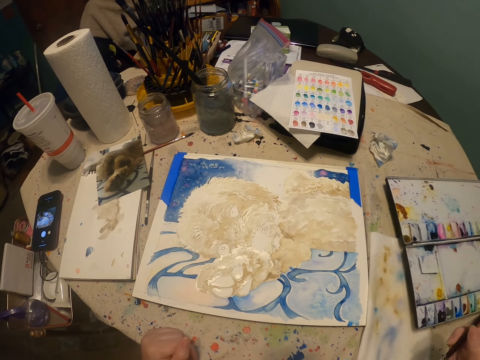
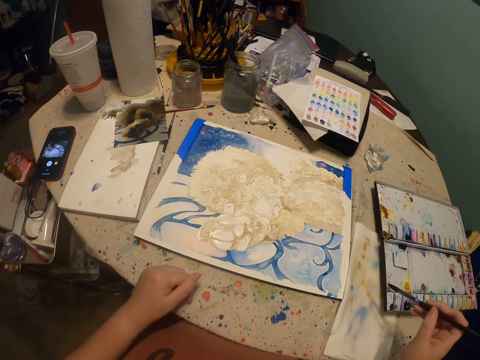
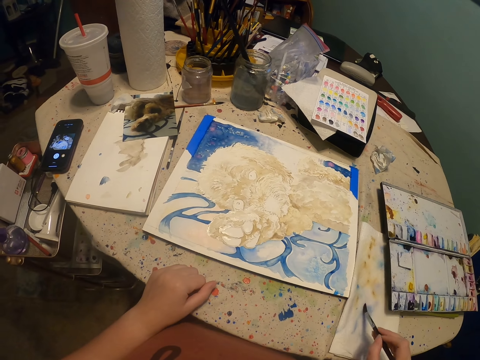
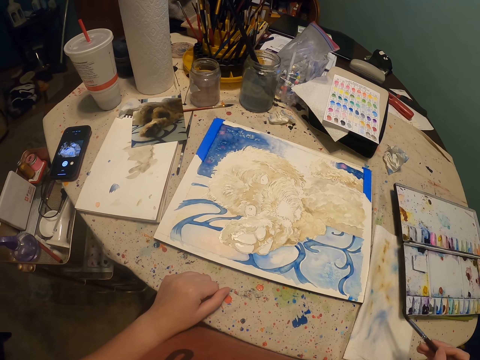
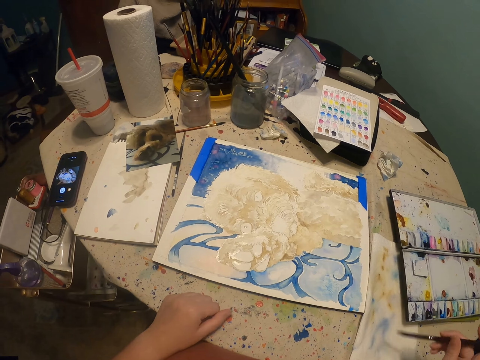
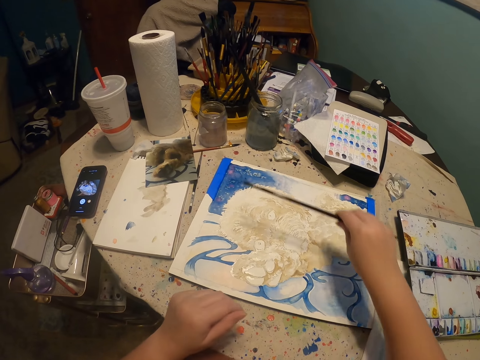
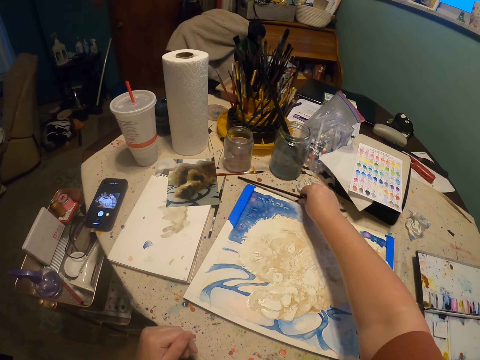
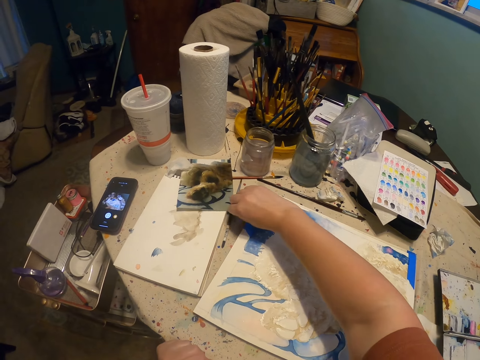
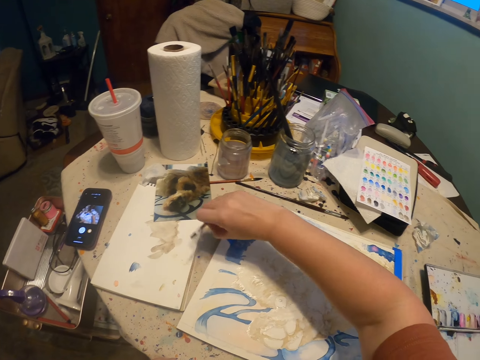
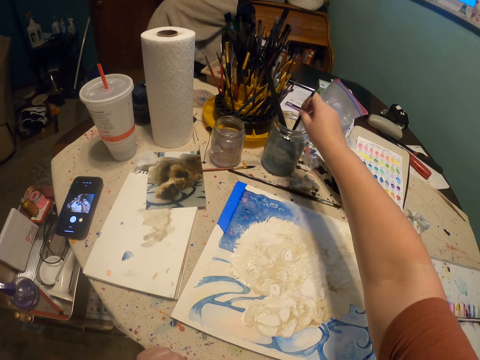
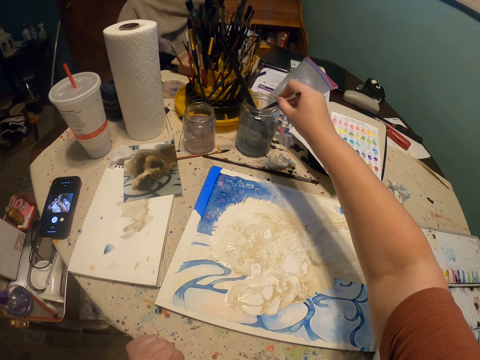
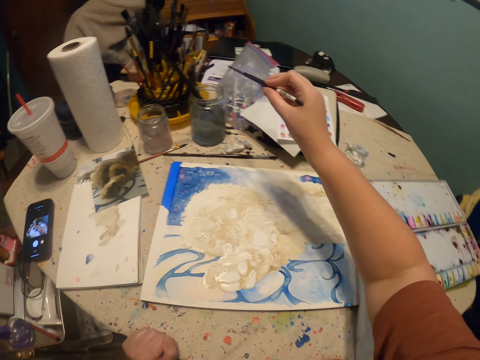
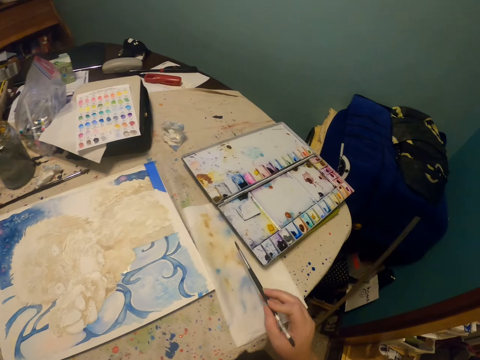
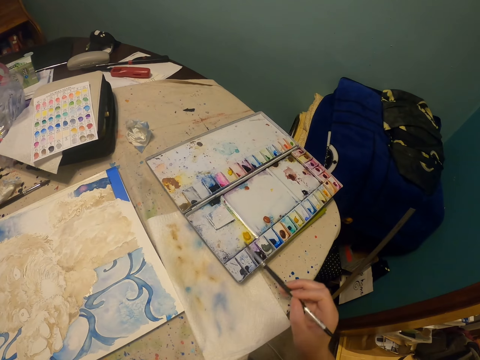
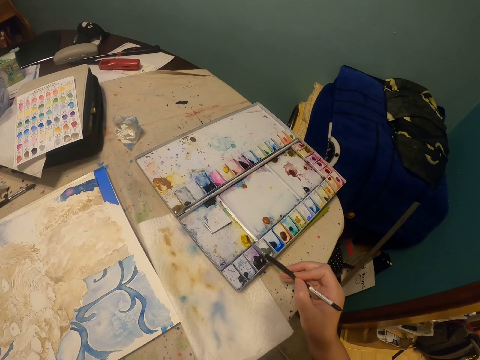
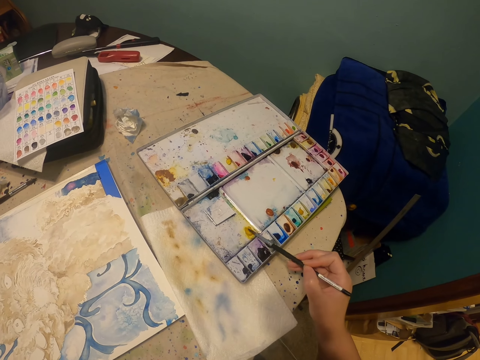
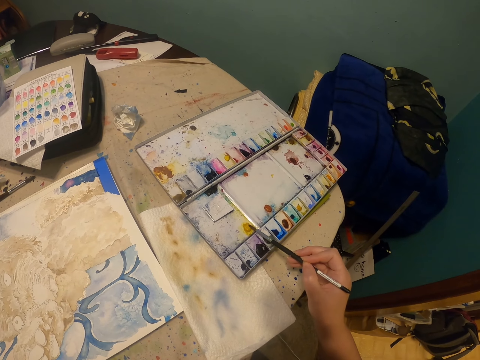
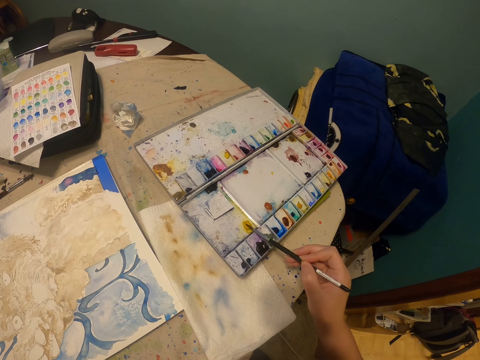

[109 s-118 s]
The camera wearer picks the paintbrush from the table. They wipe the paintbrush on the serviette paper. They drop the paintbrush on the table. They pick the paintbrush from the table. They dip the paintbrush in the water. They wipe the brush. They scoop the paint from the paintbox. They dip the brush in the paint.

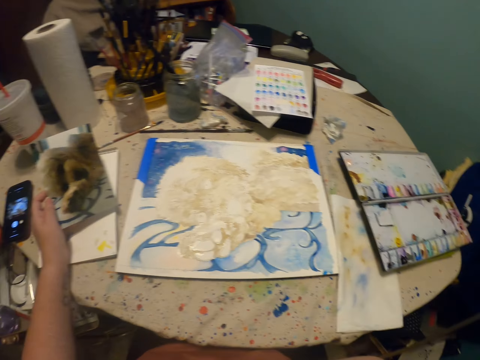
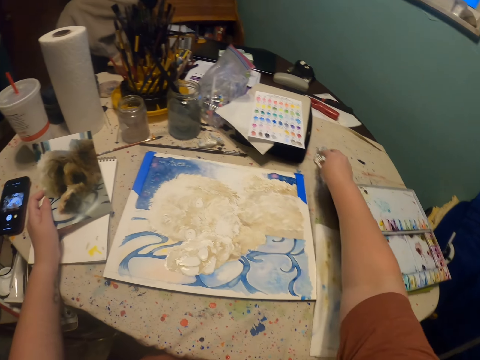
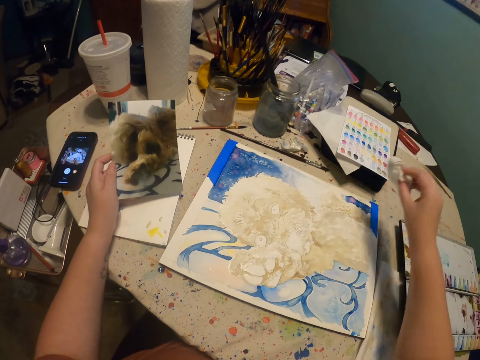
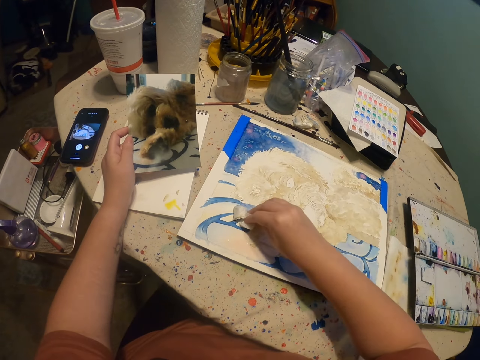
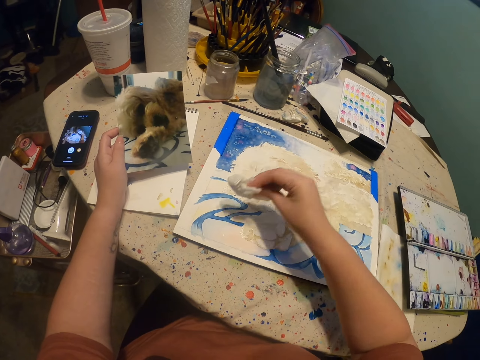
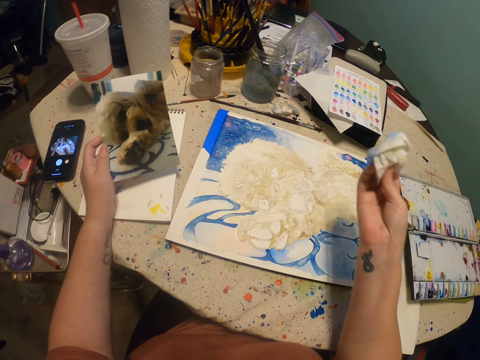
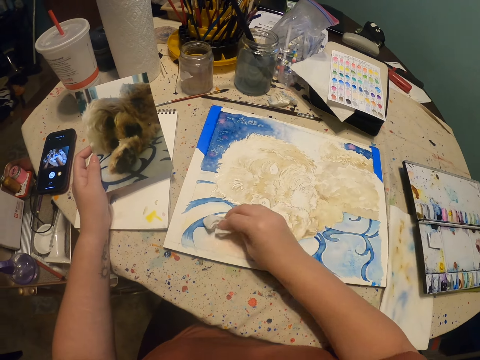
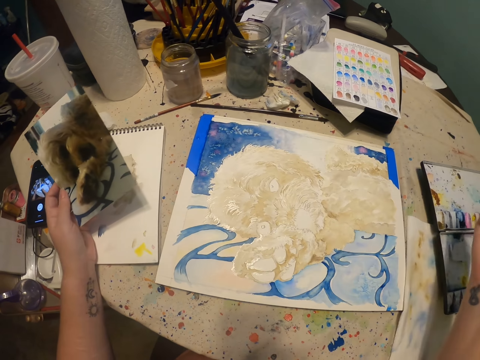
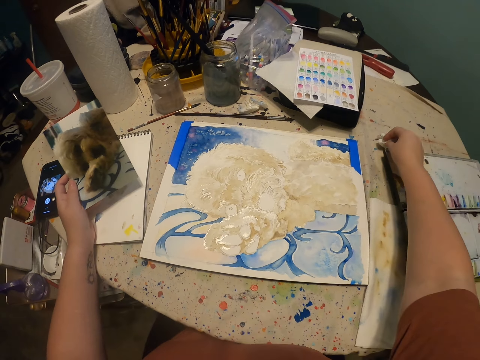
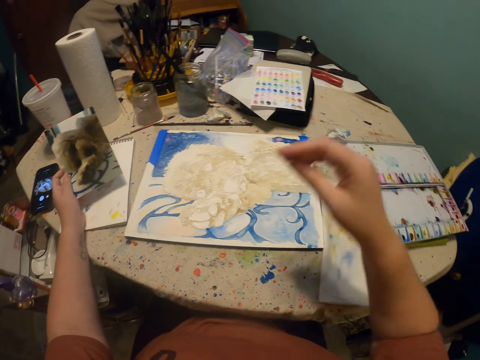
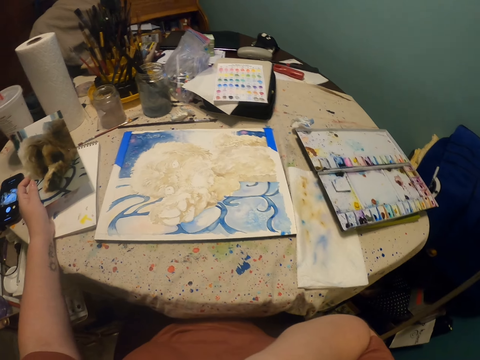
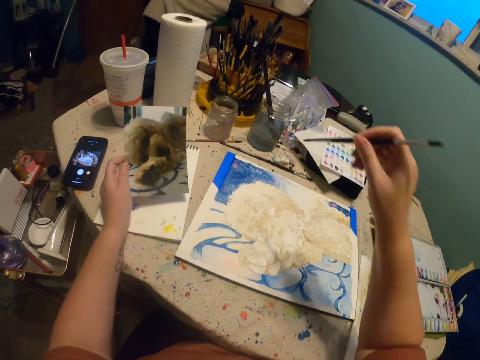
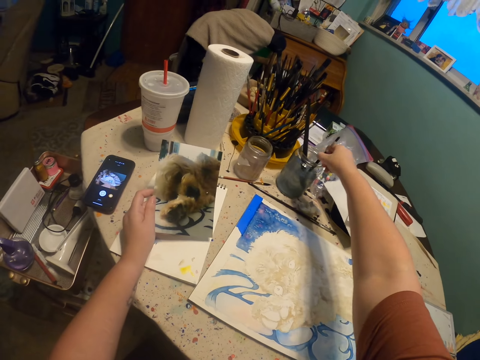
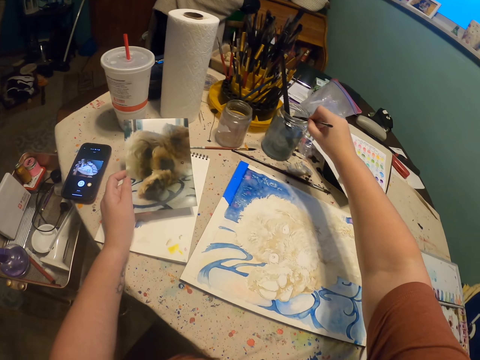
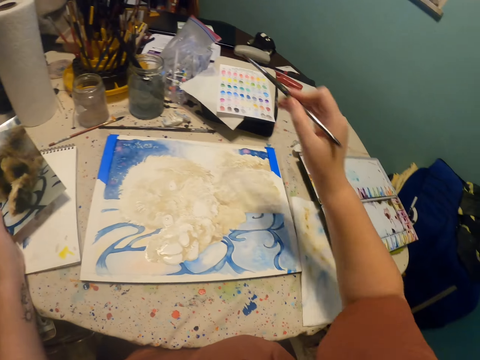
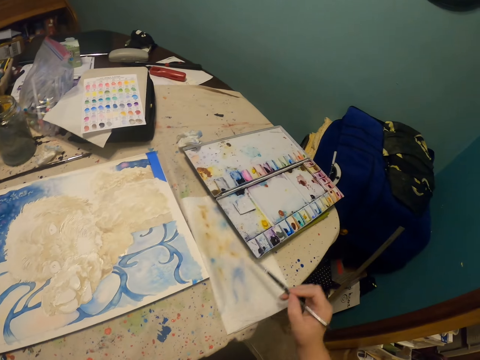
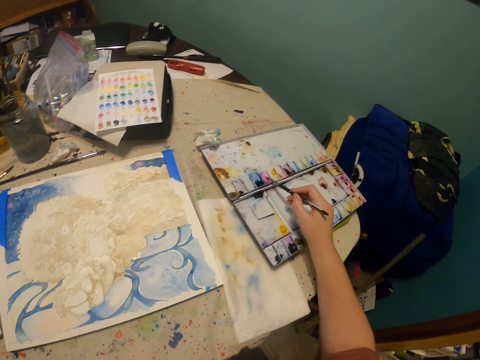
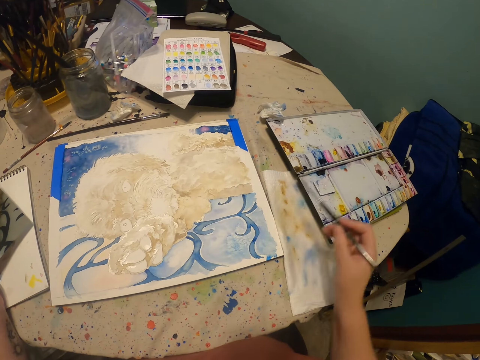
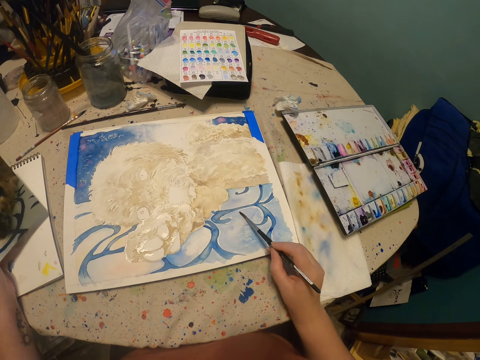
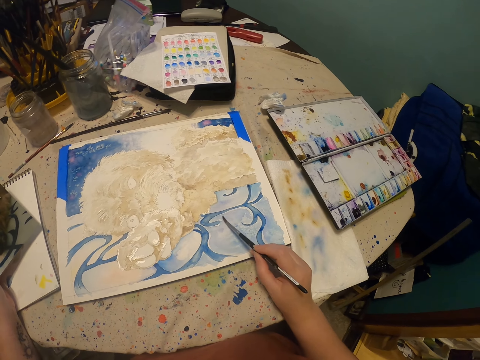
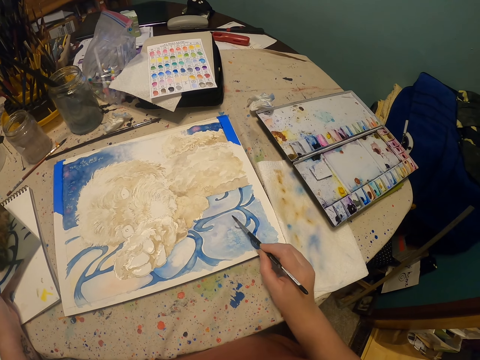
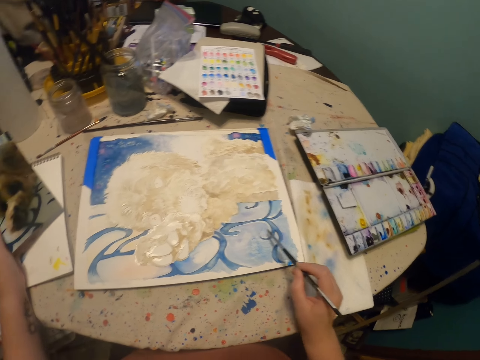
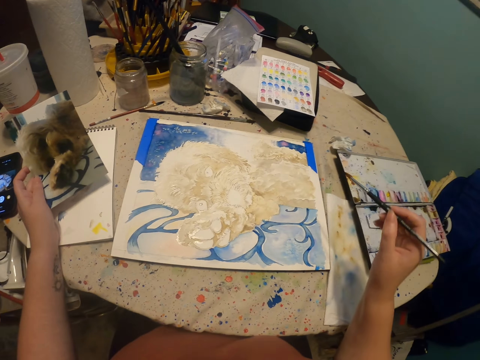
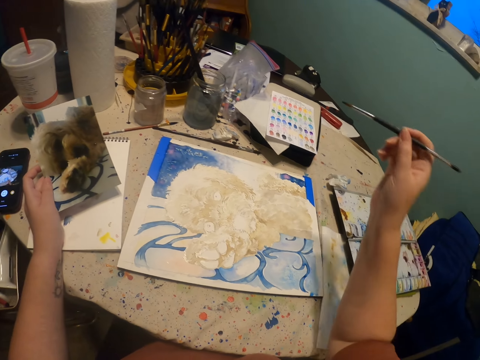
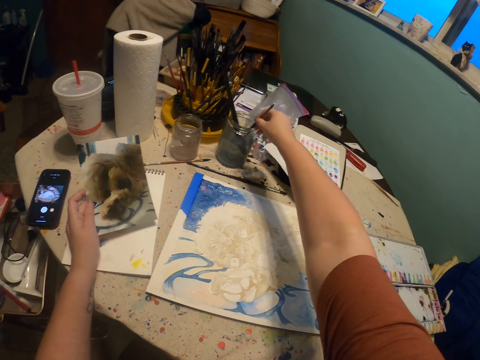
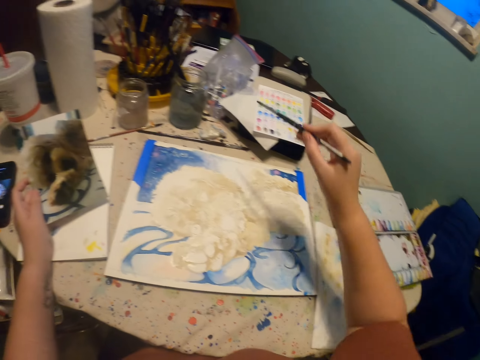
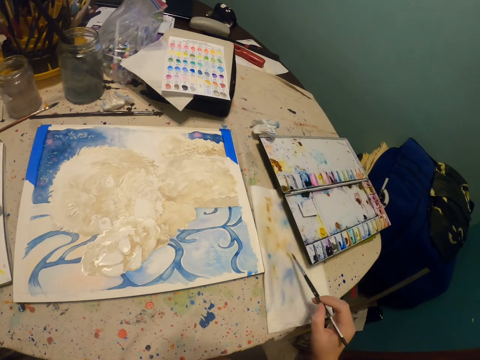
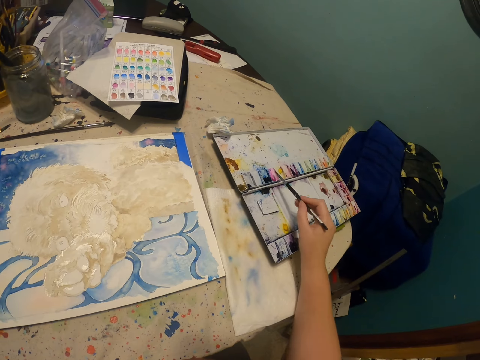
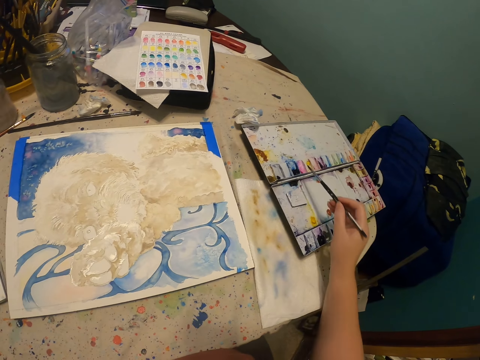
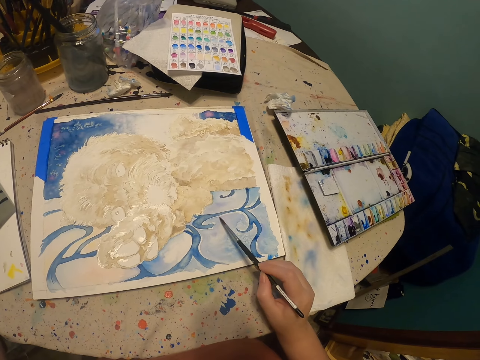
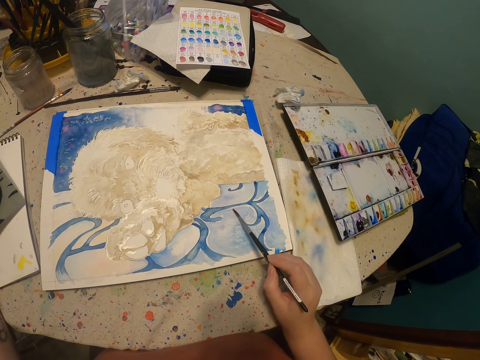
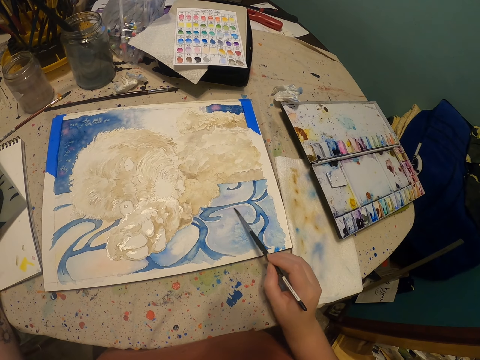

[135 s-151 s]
The camera wearer holds the paintbrush on the mouth. They pick the serviette paper from the table. They wipe the paint paper. They place the serviette paper on the table. They pick the paintbrush from the mouth. They dip the paintbrush in the water. They wipe the paintbrush on the serviette paper. They dip the brush in the paint. They scoop the paint from the paintbox. They paint on the paint paper. They dip the paintbrush in the water. They wipe the paintbrush on the serviette paper. They scoop the paint from the paintbox. They dip the brush in the paint. They paint on the paint paper.

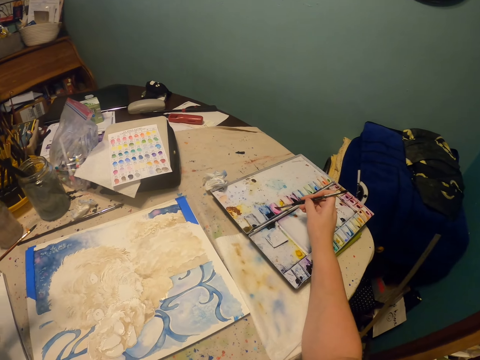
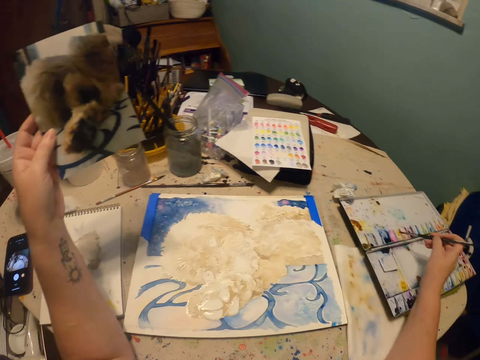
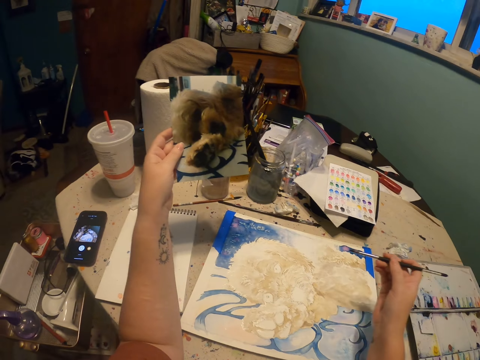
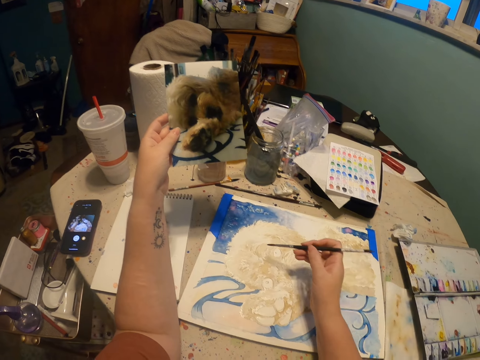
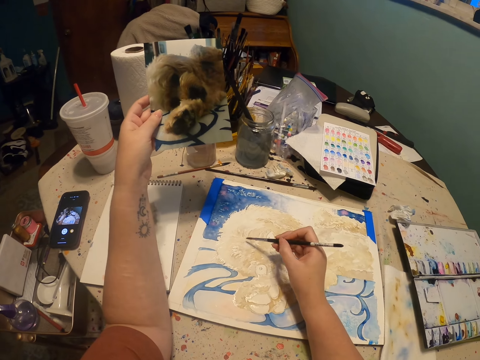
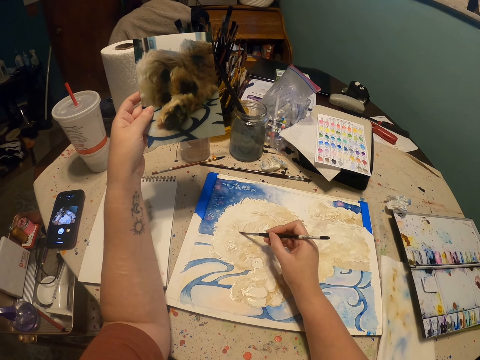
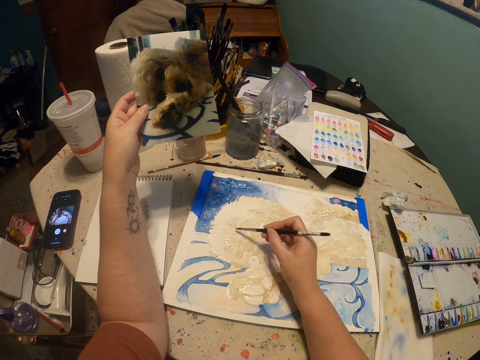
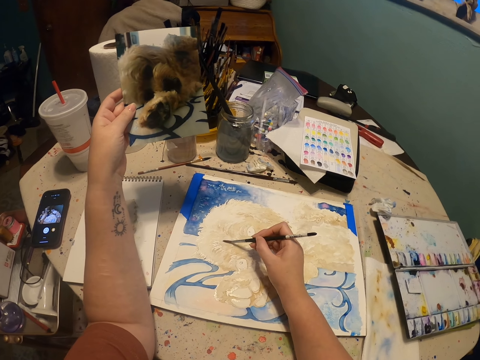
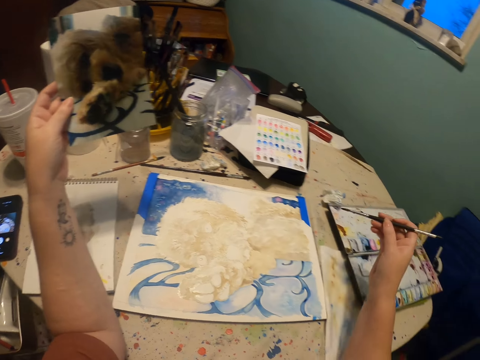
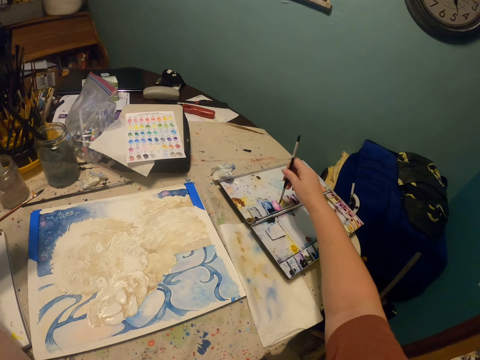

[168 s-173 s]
The camera wearer scoops the paint from the paintbox. They paint on the paint paper.
